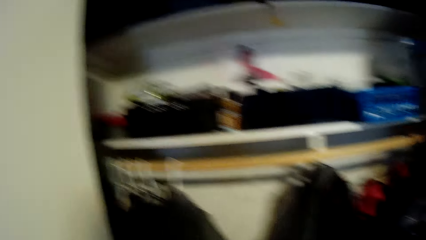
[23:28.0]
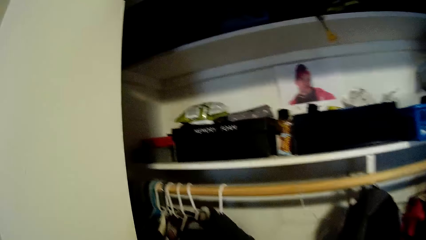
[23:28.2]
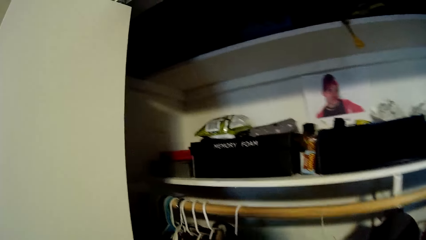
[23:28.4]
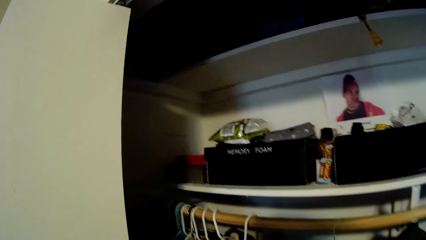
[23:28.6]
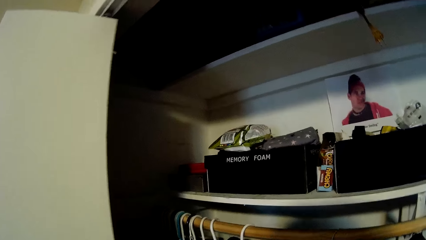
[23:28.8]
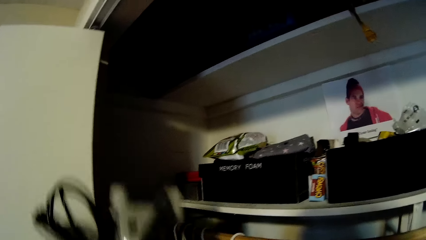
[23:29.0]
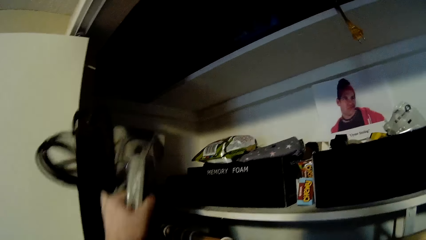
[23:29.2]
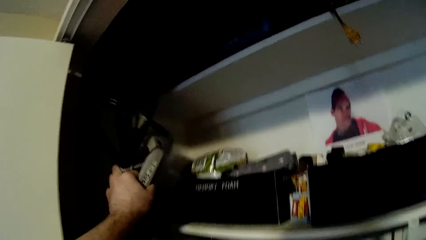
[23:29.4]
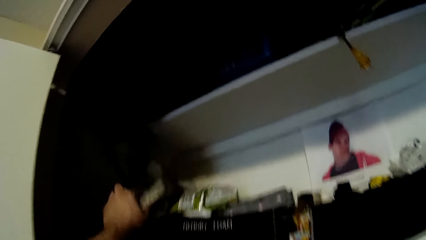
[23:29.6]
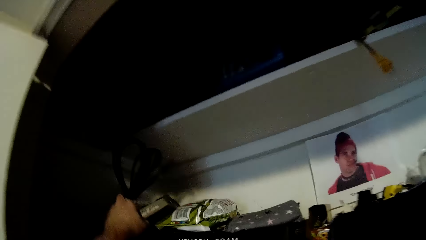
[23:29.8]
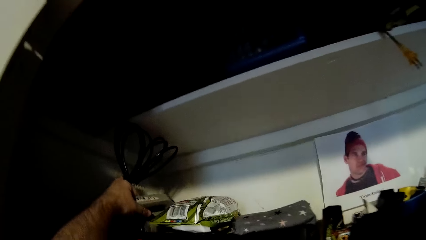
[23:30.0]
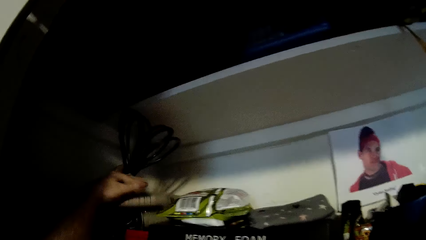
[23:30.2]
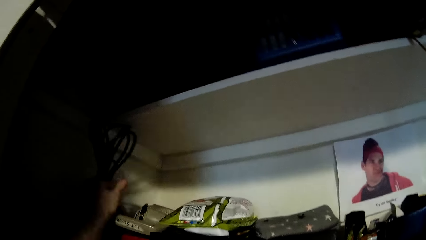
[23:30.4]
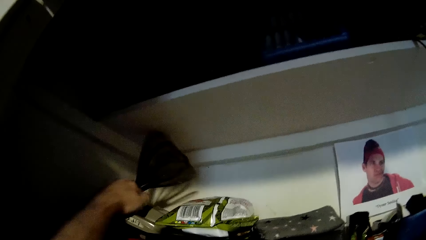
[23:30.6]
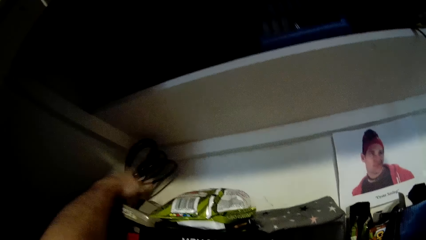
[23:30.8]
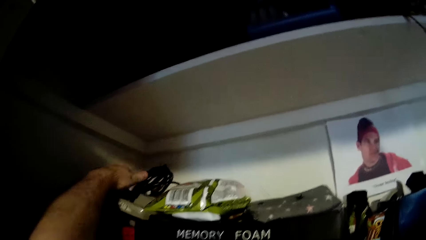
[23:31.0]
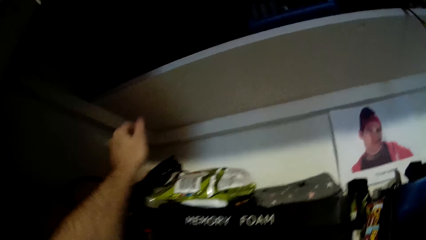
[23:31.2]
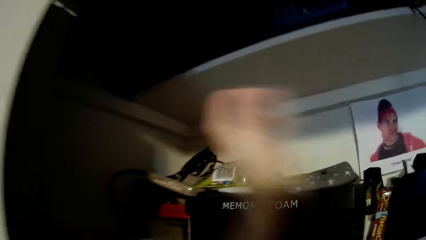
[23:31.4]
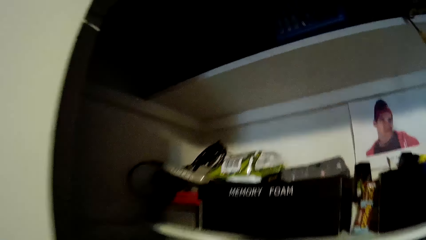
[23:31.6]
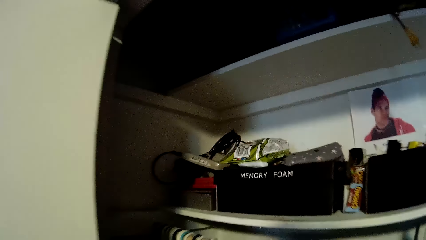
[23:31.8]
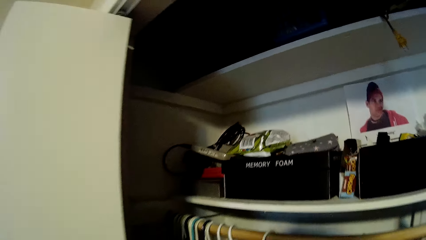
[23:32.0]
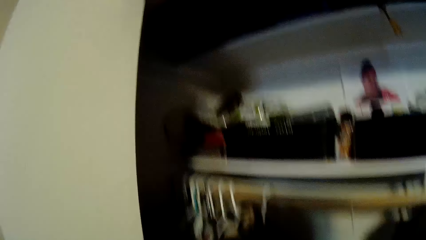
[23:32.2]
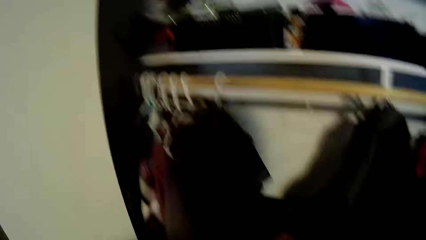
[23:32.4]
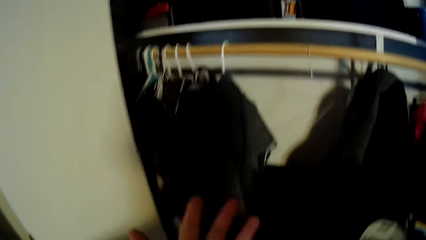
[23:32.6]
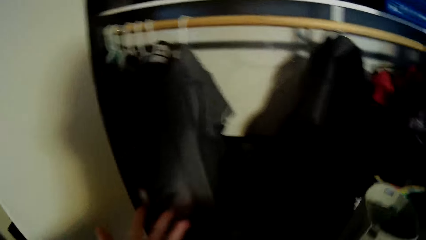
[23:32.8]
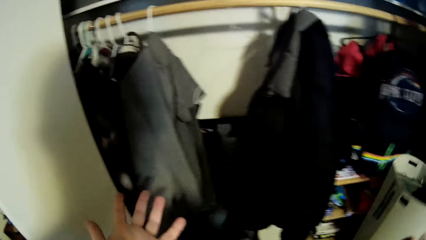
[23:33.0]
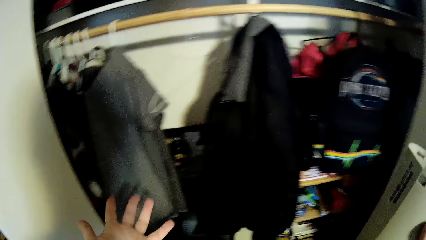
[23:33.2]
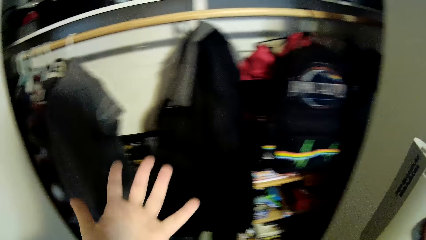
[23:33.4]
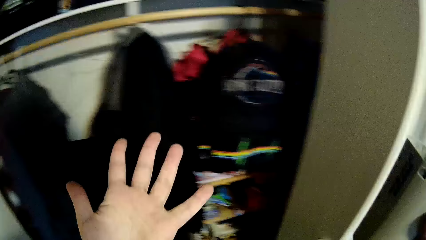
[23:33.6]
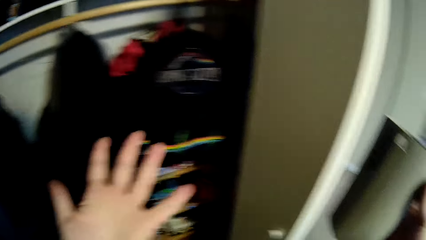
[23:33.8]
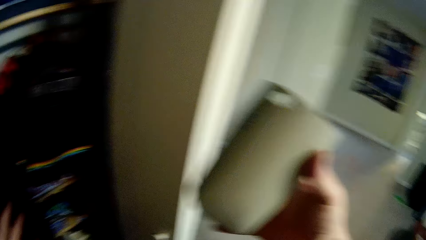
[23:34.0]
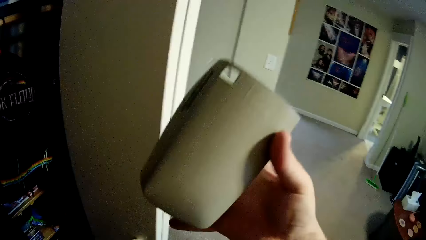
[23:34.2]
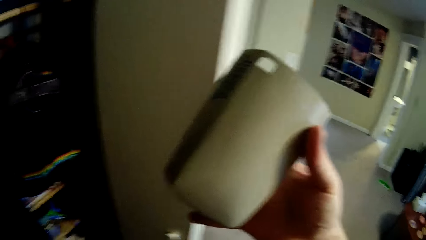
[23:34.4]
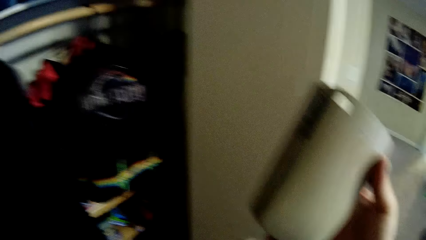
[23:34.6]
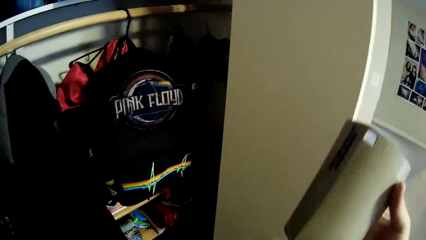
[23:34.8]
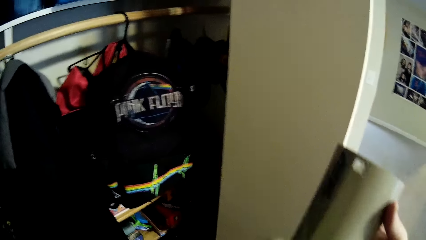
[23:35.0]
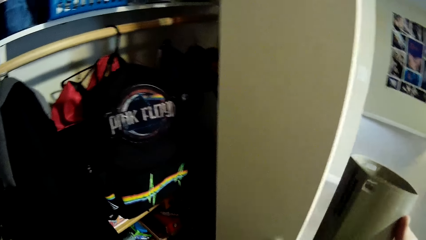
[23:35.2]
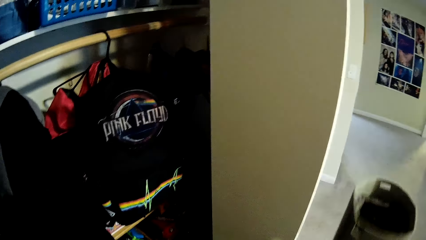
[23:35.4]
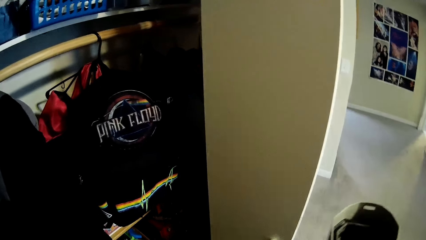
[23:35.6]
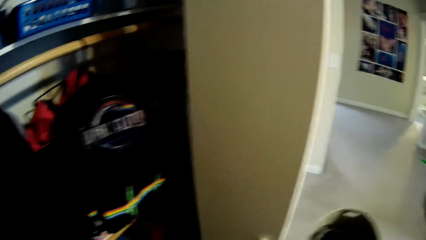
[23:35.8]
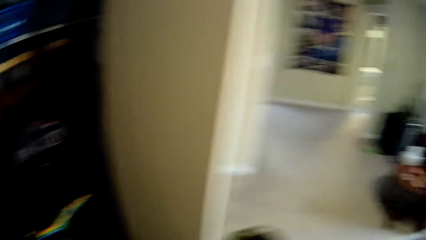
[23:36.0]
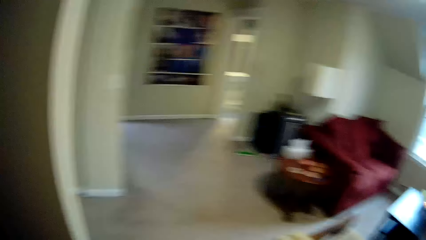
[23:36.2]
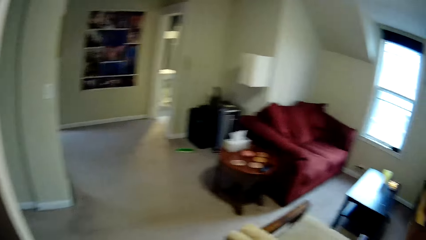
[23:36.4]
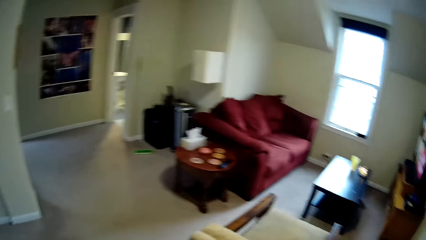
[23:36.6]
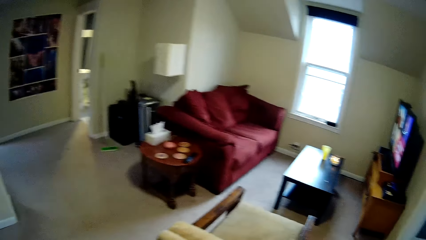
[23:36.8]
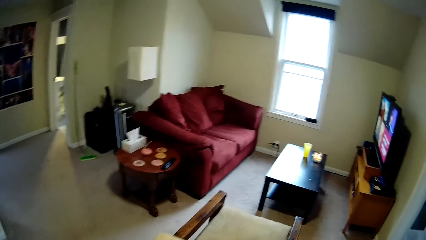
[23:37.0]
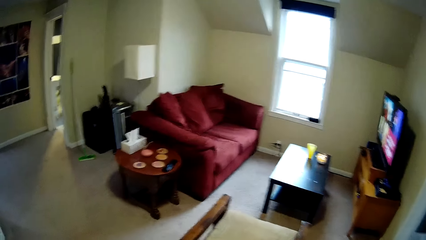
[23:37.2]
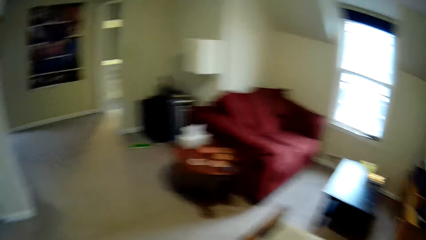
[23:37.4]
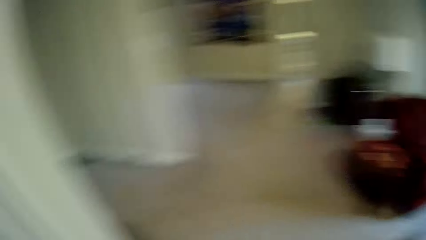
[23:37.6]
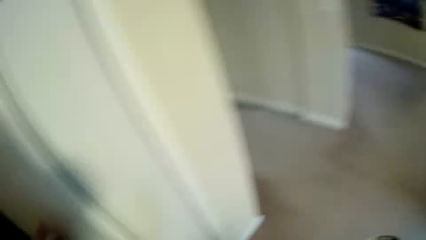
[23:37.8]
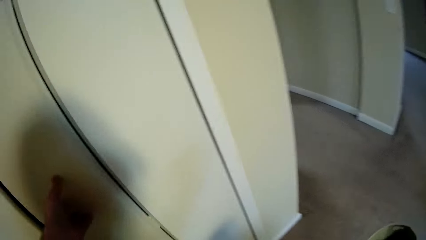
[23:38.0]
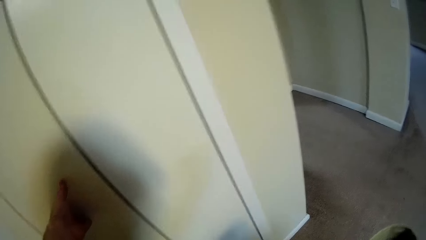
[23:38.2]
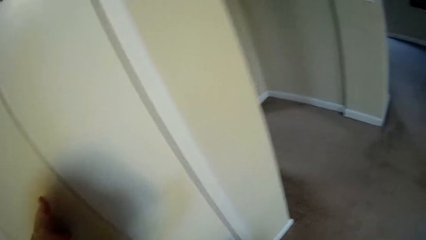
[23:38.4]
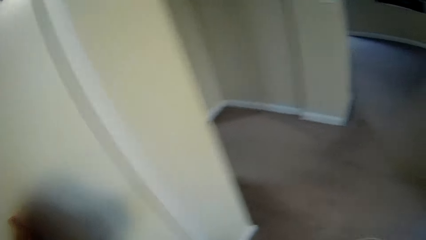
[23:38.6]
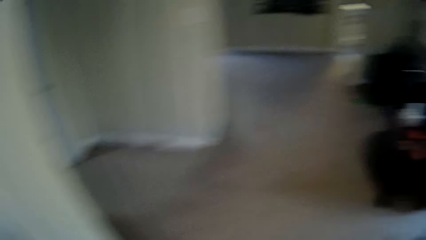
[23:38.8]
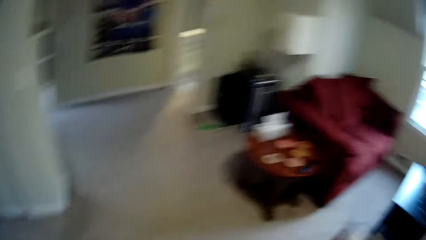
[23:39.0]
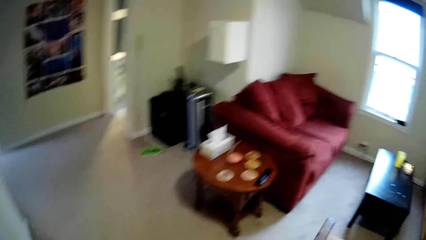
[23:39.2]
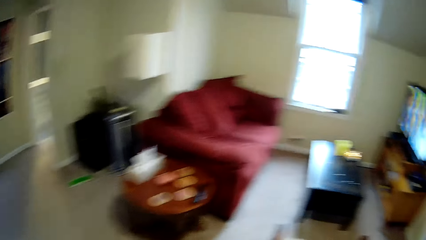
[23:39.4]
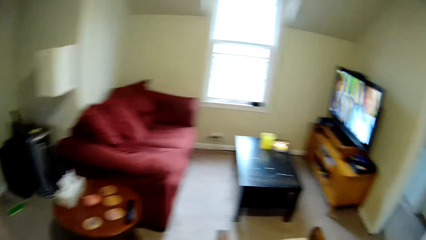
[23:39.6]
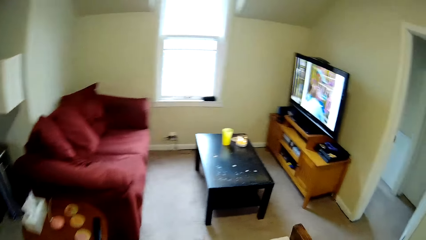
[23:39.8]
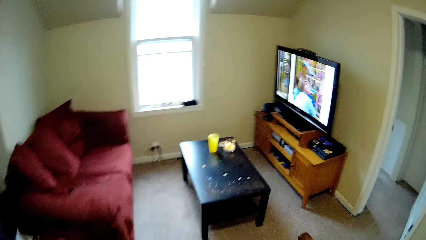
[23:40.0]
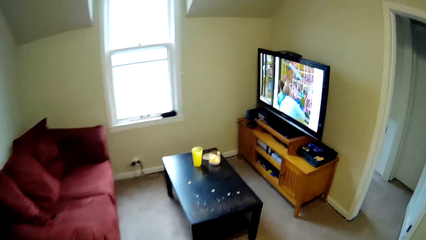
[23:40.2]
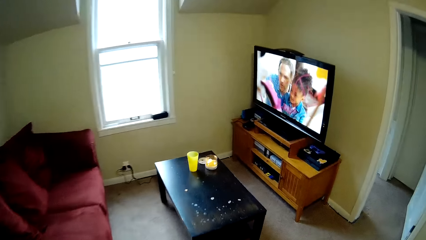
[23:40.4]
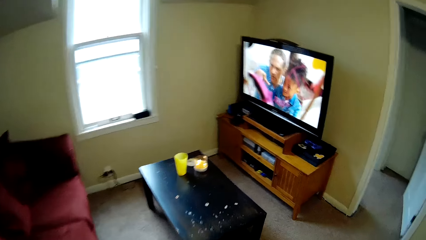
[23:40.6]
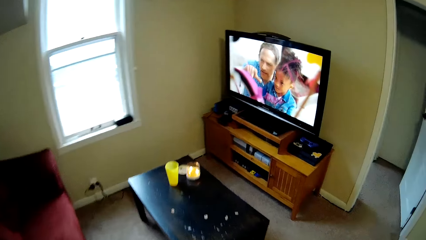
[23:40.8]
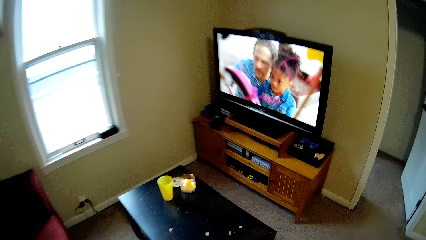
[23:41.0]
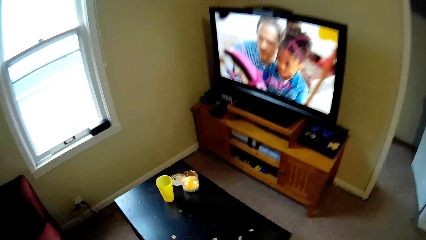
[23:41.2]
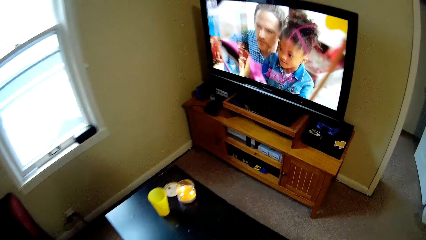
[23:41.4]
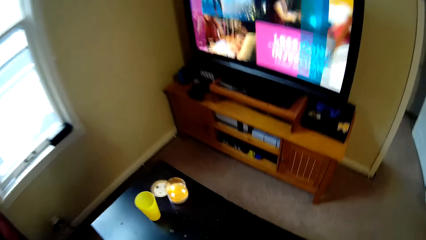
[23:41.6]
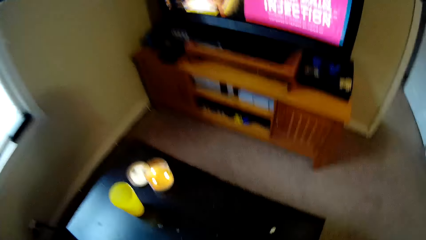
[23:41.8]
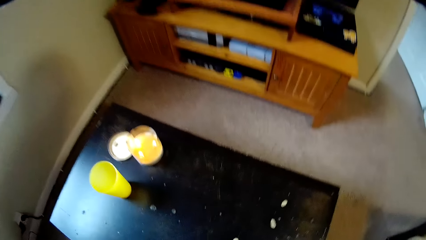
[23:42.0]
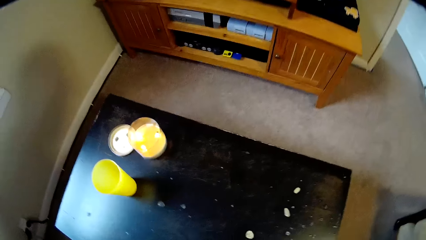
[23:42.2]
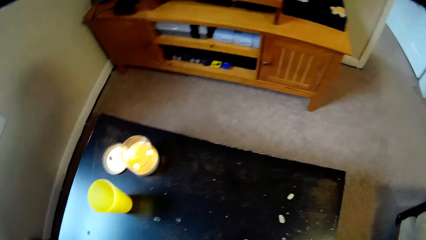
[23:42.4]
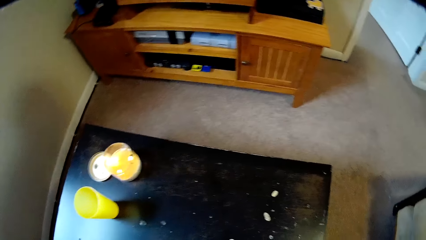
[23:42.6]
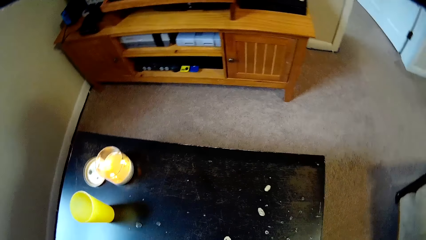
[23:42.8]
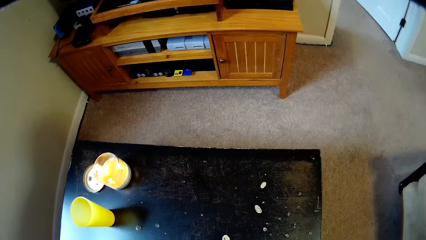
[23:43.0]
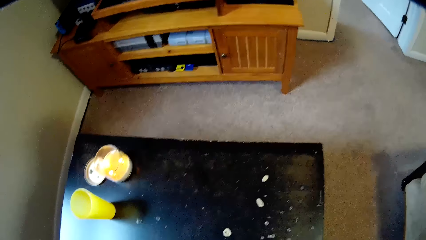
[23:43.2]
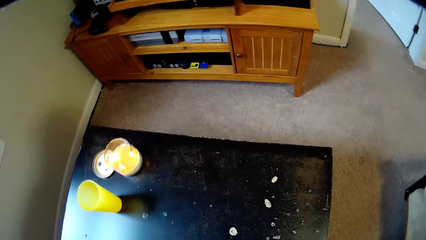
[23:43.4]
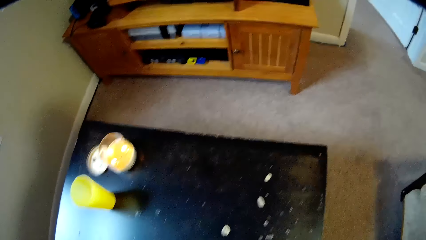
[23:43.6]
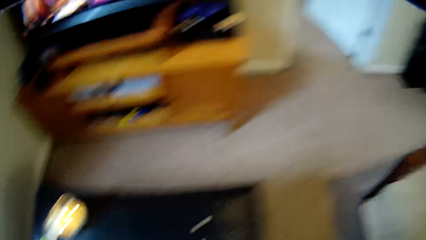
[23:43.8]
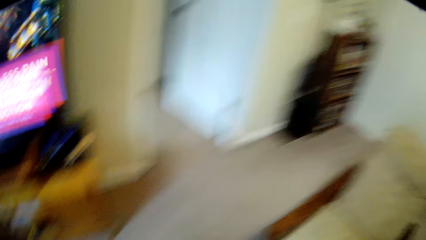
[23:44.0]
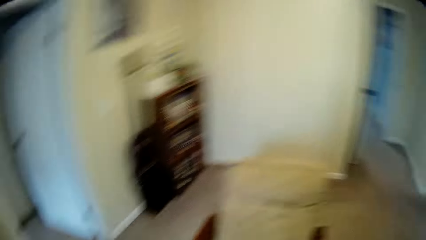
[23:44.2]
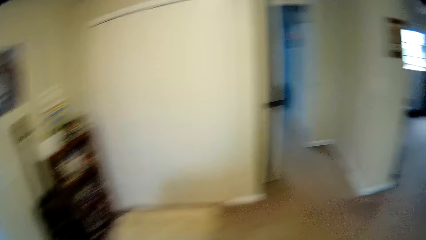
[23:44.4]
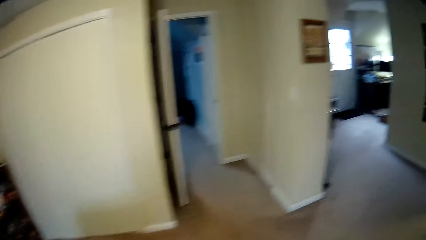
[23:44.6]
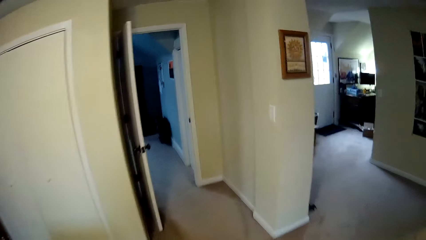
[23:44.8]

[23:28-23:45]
The camera wearer puts the sofa cleaning machine in the closet. He puts the machine cable in the wardrobe. He looks at his hand. He closes the closet door. He walks towards the sitting area.
